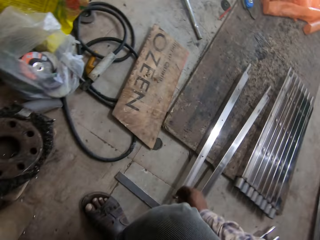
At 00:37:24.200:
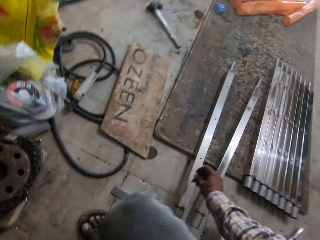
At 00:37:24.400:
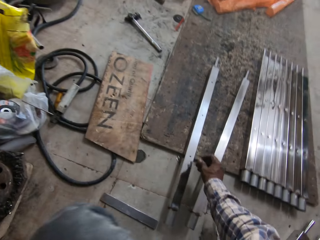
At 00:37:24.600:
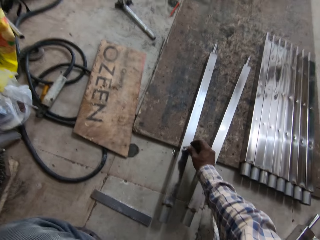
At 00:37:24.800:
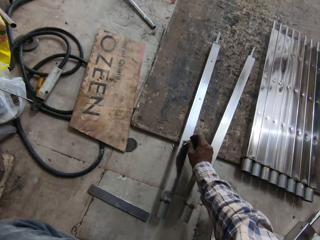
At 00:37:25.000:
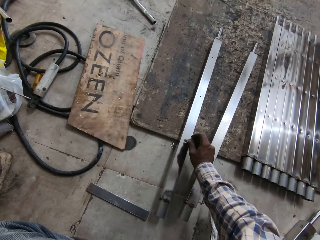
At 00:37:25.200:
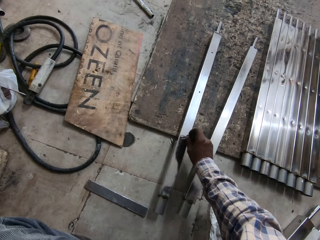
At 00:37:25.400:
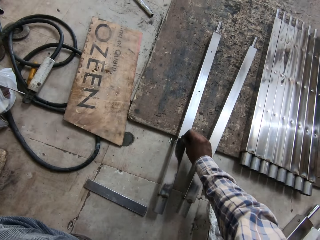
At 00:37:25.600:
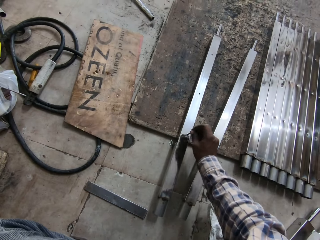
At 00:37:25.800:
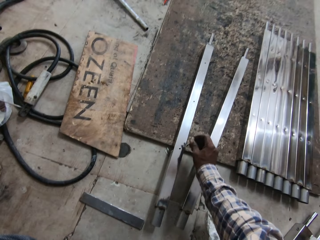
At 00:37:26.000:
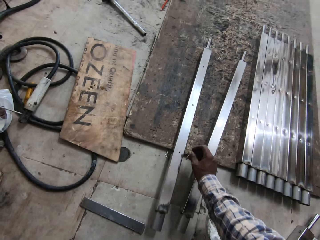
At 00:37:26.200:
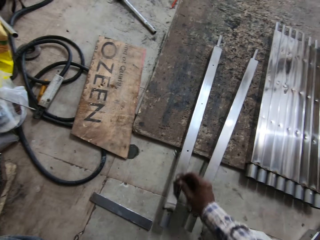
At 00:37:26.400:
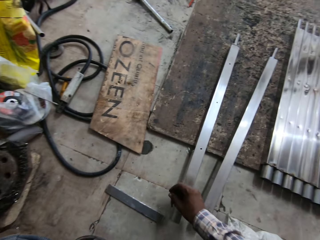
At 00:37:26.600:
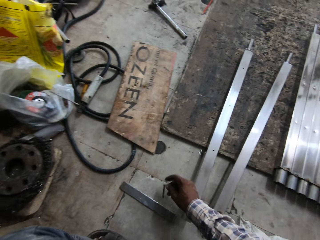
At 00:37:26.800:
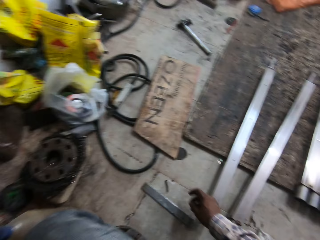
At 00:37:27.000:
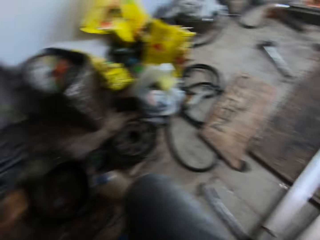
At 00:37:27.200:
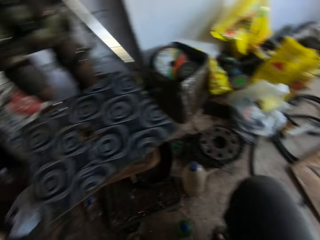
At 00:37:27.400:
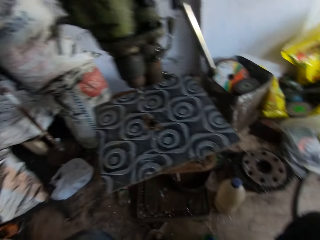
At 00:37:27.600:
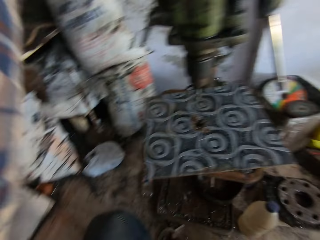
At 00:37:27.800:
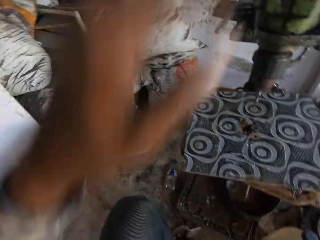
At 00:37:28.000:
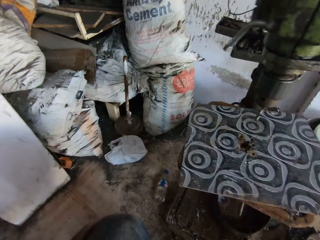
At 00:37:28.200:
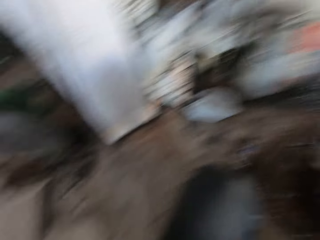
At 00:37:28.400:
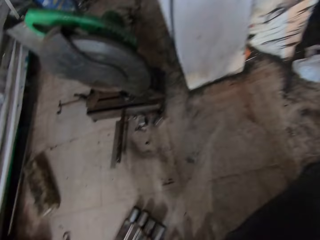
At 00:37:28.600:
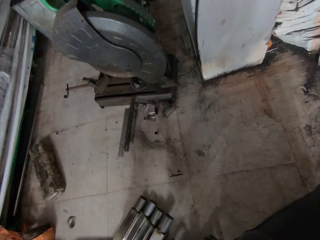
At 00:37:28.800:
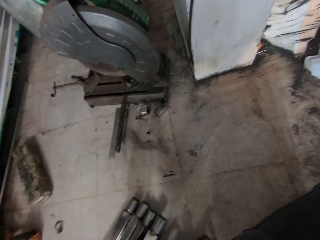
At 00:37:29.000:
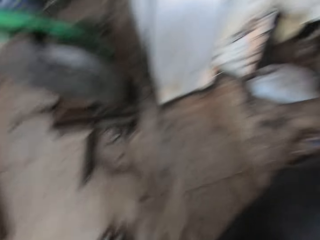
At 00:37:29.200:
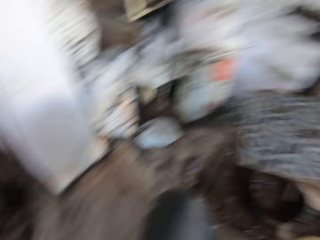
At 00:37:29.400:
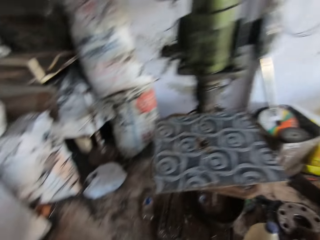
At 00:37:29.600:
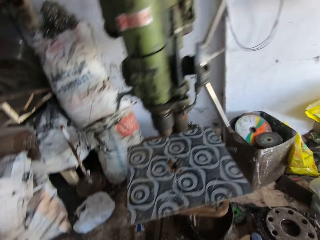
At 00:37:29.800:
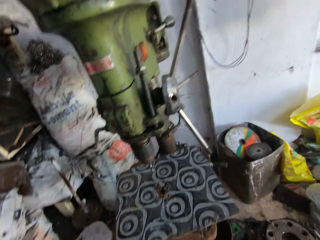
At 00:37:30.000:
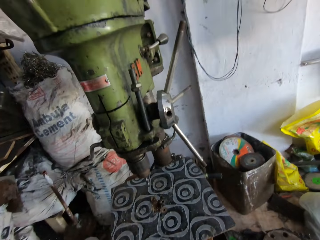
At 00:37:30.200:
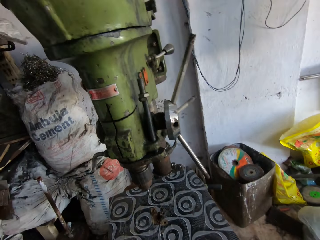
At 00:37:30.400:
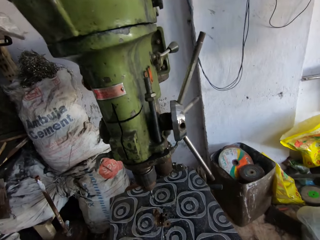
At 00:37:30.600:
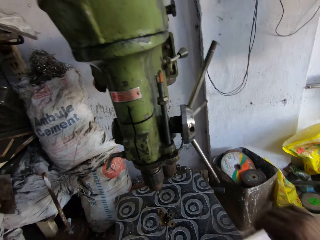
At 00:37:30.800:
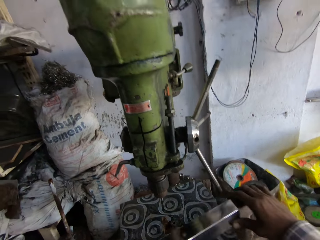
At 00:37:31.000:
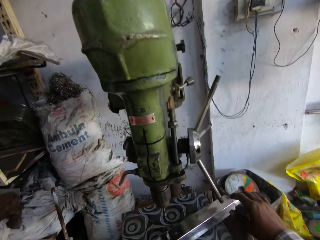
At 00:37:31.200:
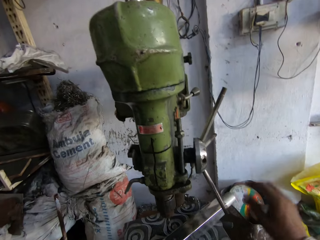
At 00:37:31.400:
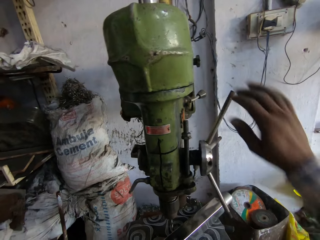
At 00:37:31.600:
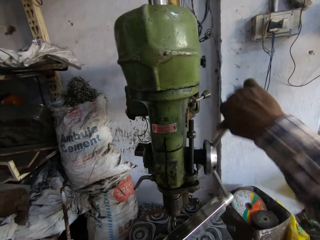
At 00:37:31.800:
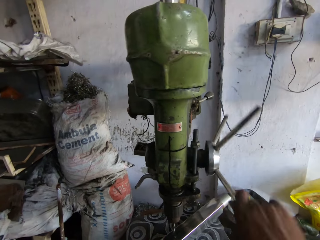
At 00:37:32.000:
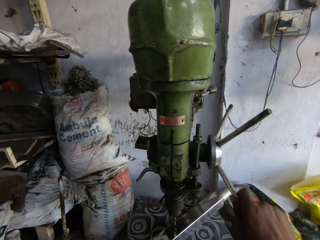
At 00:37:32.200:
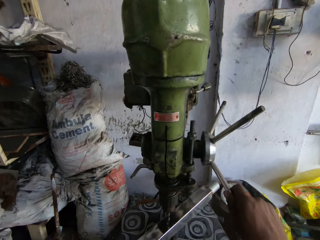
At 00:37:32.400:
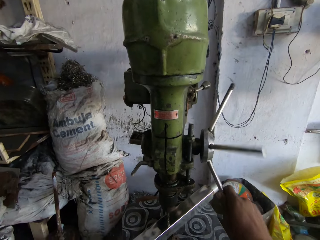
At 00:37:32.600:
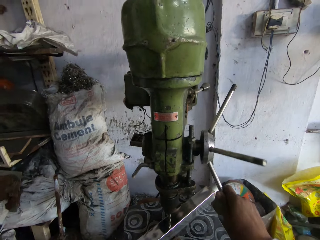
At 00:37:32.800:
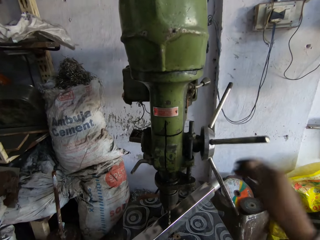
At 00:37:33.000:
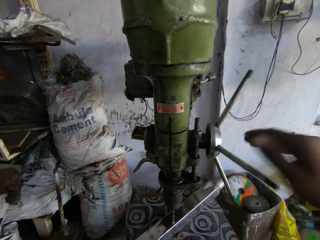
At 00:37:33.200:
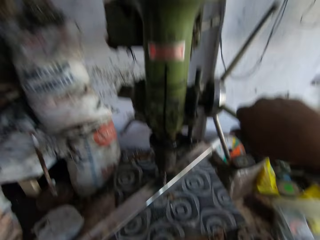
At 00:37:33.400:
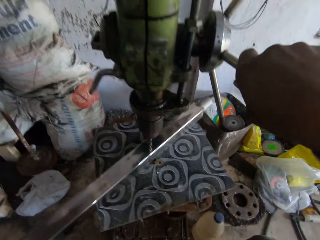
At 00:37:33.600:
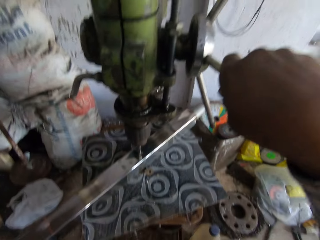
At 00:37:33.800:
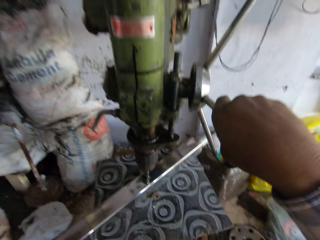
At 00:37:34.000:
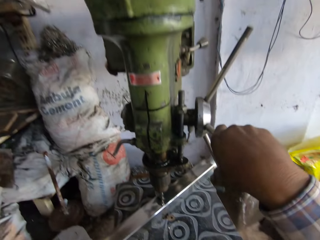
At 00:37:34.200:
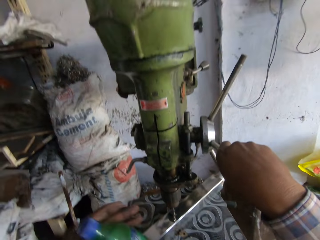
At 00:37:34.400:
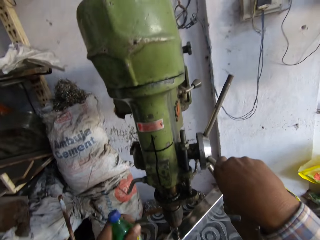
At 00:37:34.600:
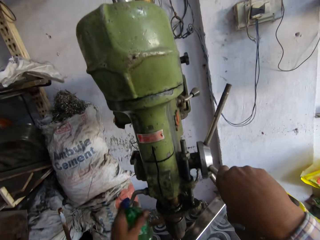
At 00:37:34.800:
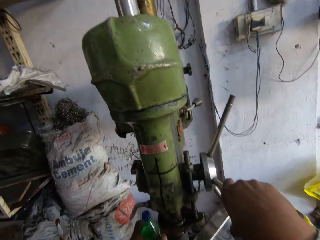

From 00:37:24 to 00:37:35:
The camera wearer fixes the nut or bolt on the metal. They drop the nut on the floor. They look around. They drill the metal. They put the metal on the stool. They adjust the driller.

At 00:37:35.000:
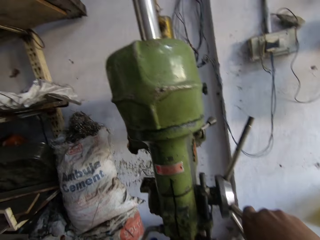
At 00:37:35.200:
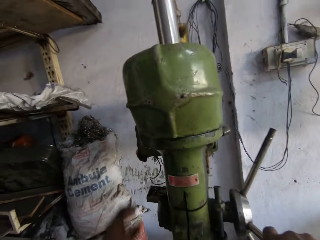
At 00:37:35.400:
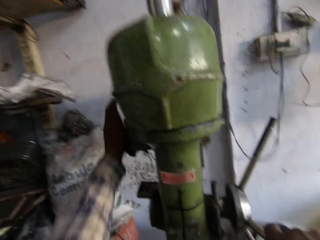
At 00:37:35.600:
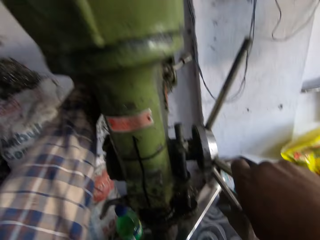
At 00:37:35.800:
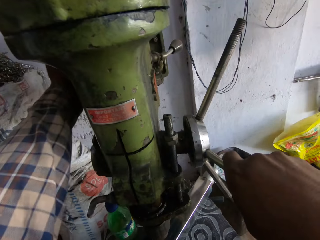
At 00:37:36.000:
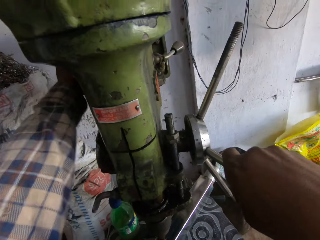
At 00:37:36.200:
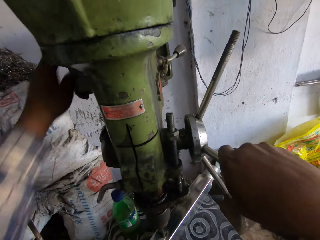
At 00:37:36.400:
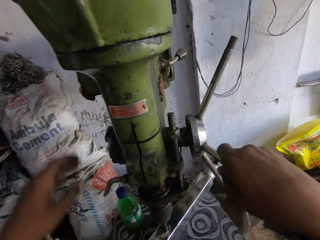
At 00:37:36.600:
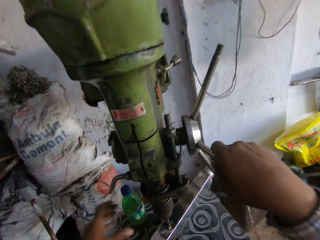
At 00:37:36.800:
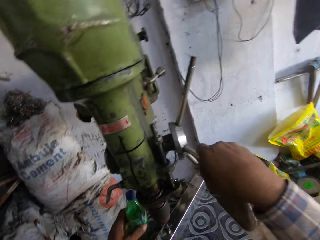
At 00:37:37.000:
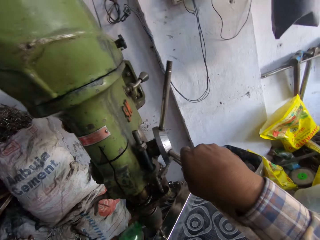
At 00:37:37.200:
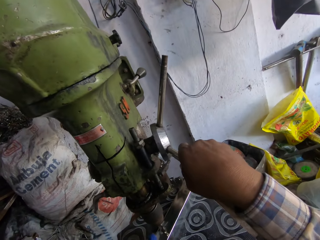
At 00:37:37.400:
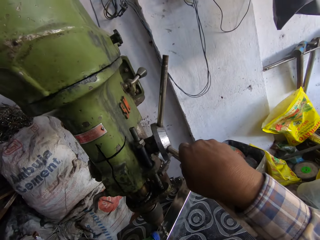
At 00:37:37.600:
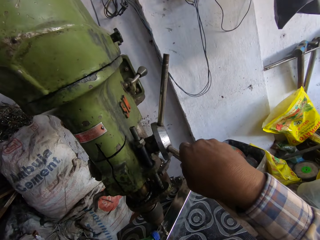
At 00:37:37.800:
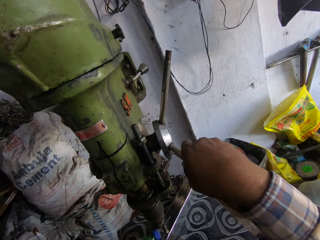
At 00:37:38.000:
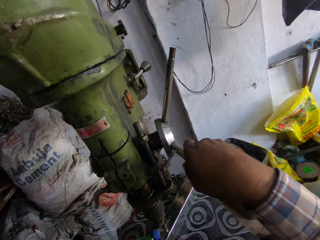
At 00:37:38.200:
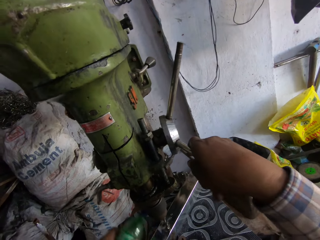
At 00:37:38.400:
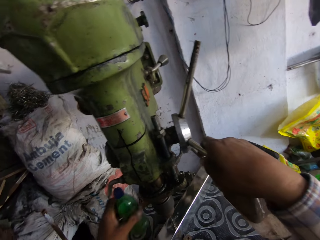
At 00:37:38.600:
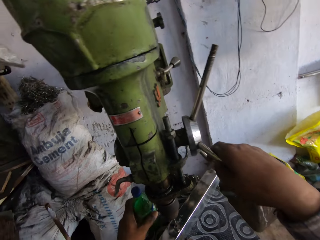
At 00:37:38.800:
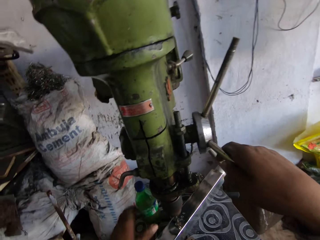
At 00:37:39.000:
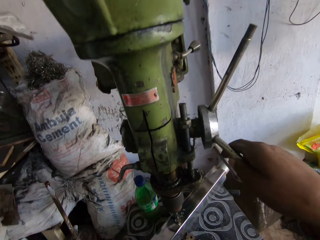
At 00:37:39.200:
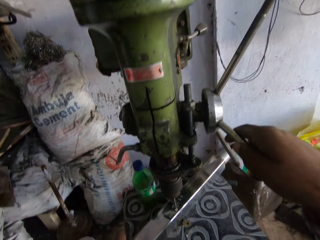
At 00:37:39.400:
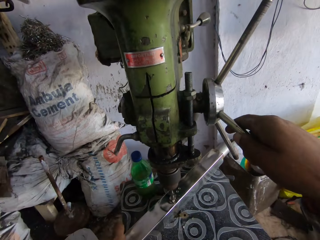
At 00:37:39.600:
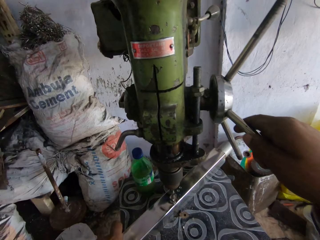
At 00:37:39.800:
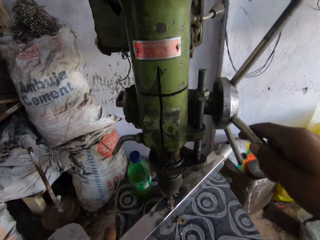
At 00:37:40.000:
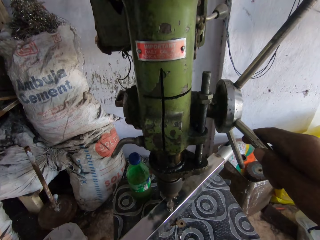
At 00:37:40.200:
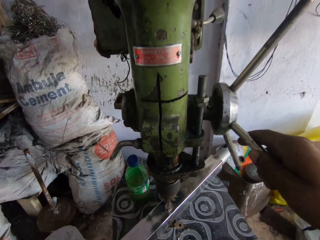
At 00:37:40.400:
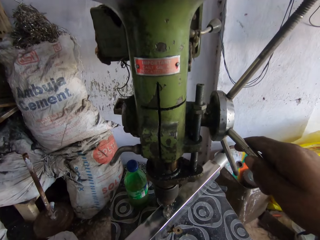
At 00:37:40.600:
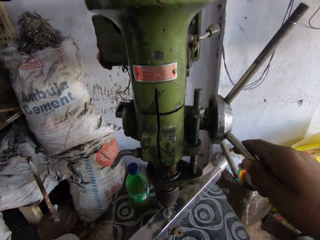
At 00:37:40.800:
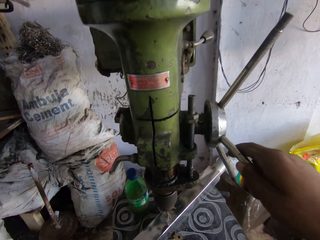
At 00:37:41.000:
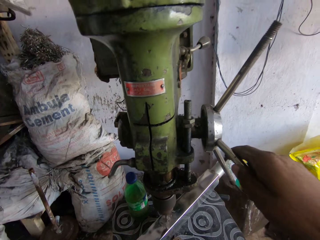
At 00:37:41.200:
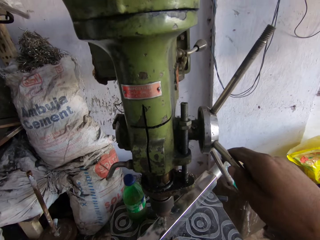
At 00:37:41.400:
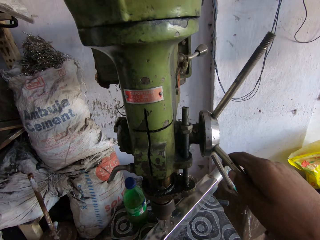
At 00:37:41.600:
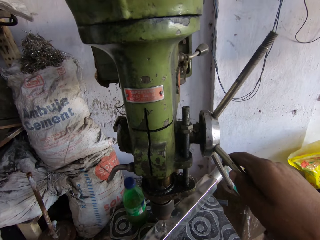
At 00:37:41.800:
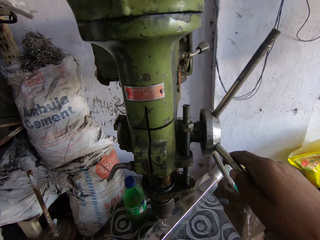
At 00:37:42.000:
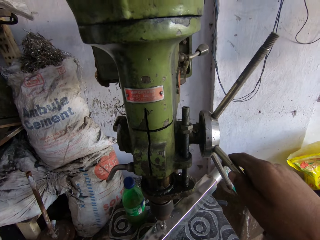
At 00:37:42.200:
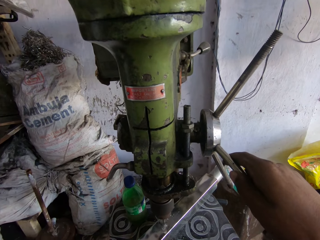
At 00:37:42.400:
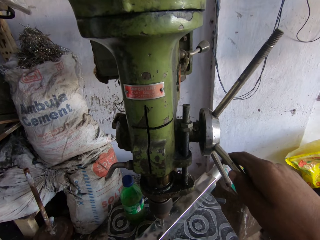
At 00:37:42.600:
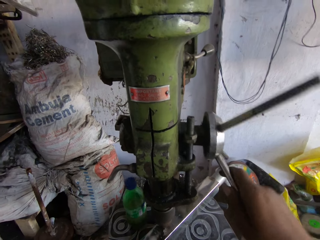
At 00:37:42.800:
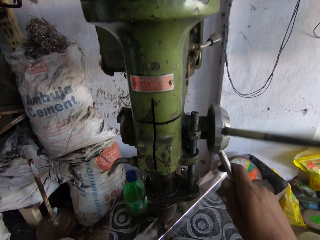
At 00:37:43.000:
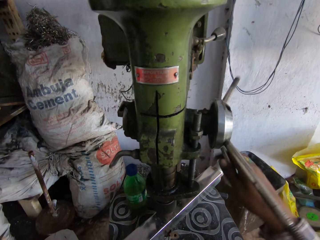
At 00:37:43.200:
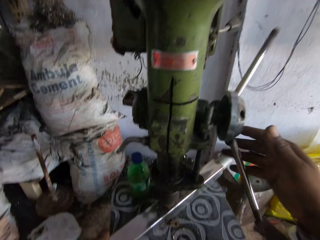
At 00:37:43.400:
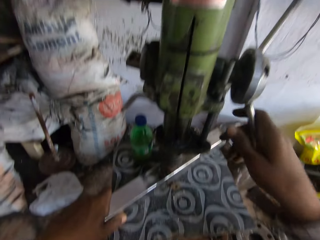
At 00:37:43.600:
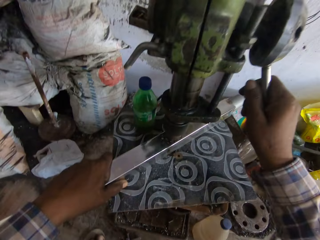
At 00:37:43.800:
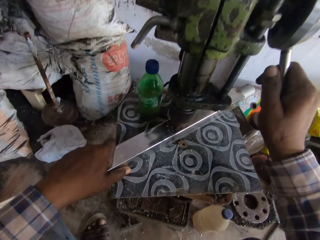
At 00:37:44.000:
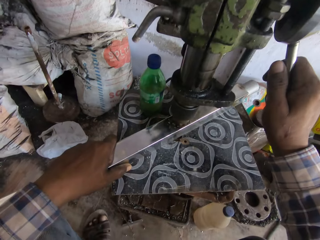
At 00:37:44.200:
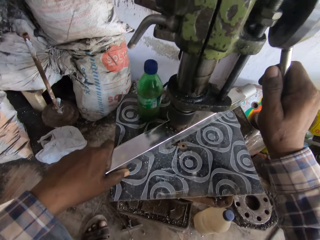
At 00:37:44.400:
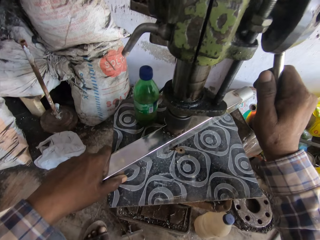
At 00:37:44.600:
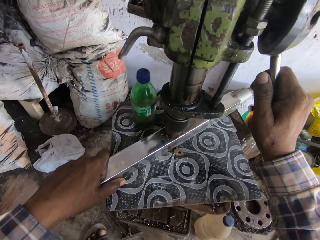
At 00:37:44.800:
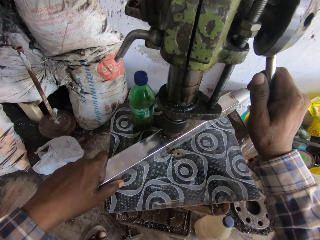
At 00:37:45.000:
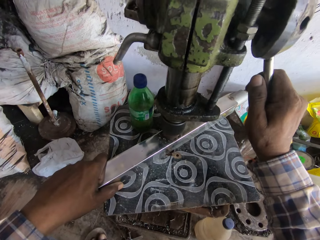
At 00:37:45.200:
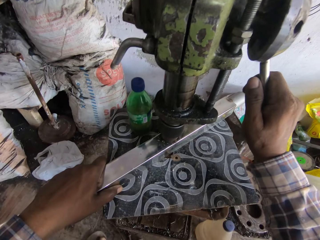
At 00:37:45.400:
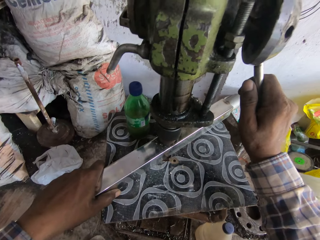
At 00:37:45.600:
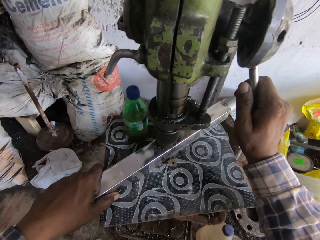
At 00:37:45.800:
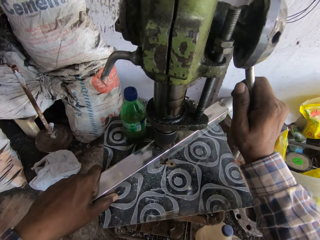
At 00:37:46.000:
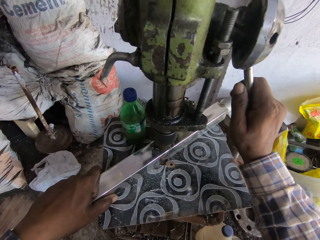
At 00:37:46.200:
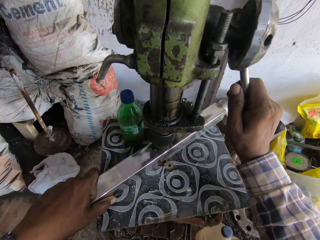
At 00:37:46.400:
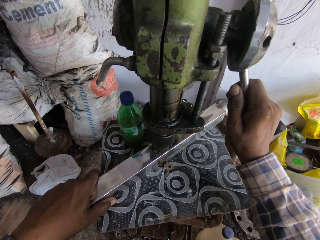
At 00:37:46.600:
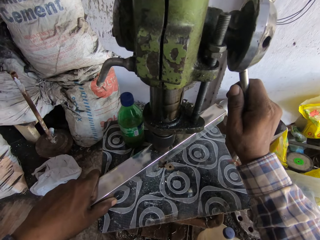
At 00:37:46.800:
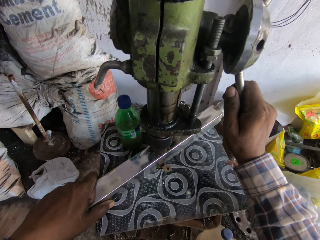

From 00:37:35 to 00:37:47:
The camera wearer holds the machine with the left hand. They pick up a bottle of something. They turn on the driller. They drill the hole on the metal. They put liquid on the machine. They drop the bottle.
